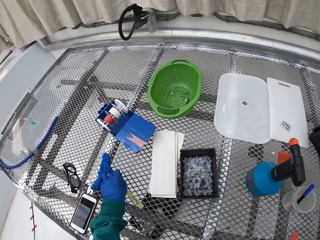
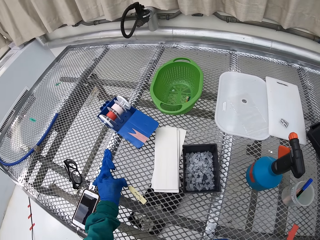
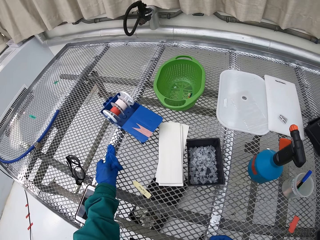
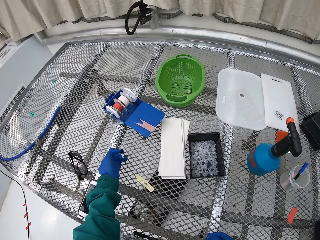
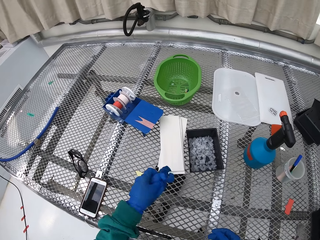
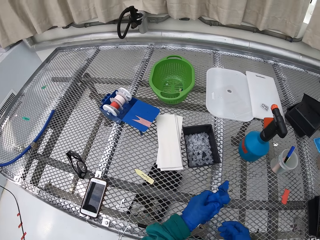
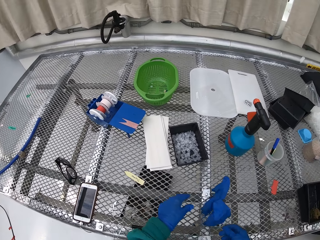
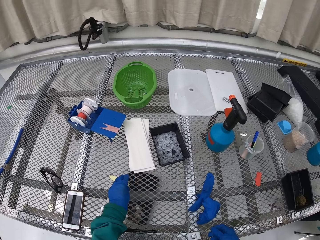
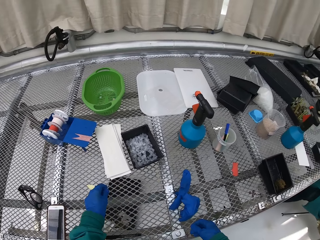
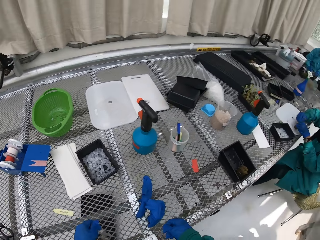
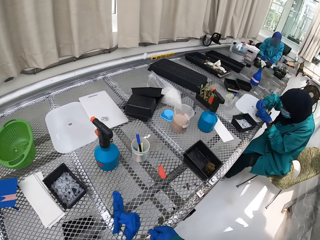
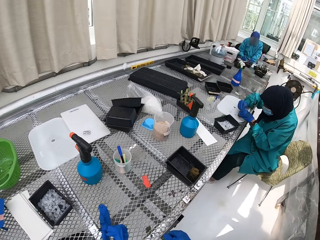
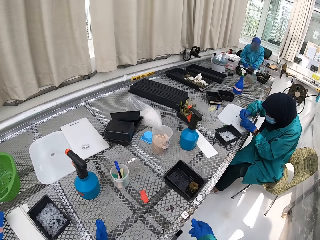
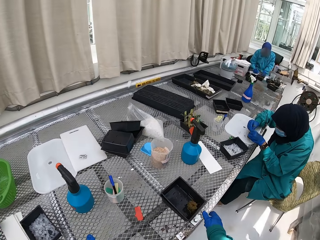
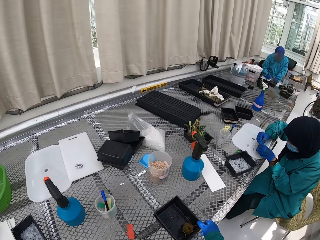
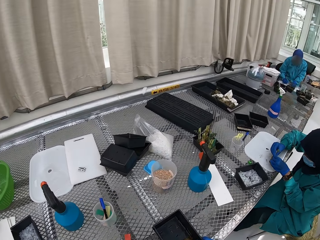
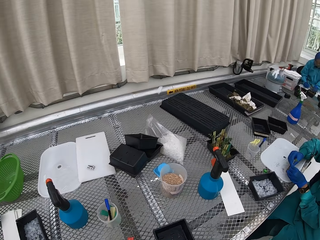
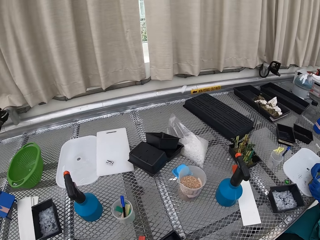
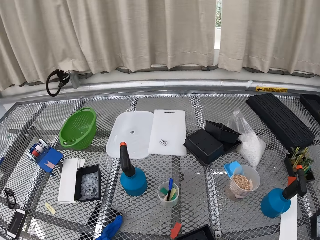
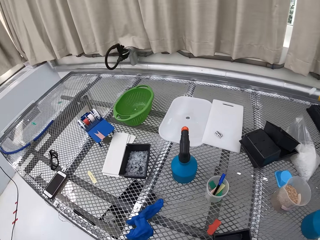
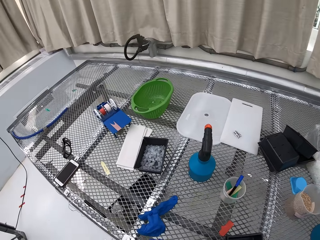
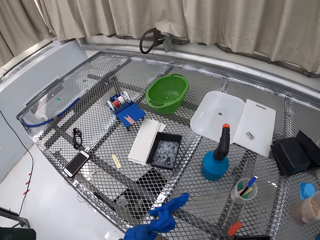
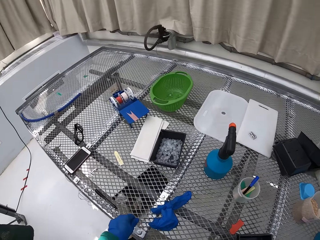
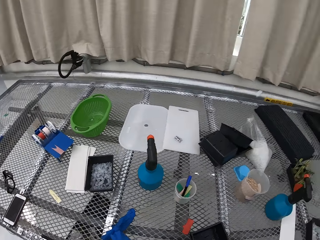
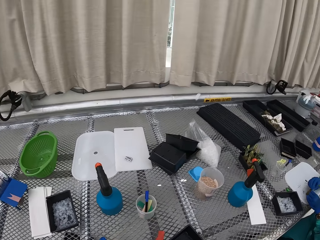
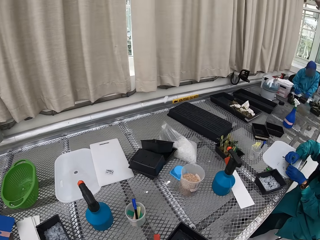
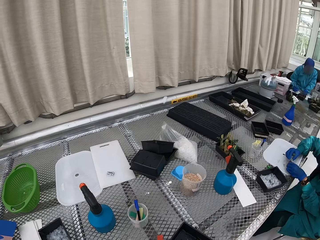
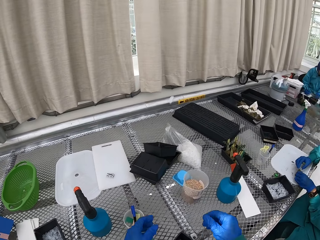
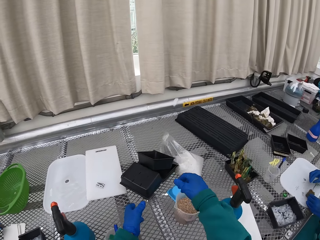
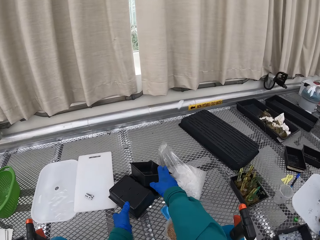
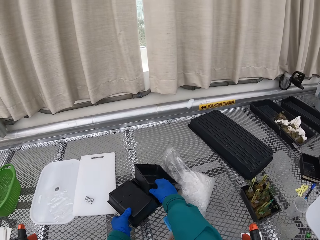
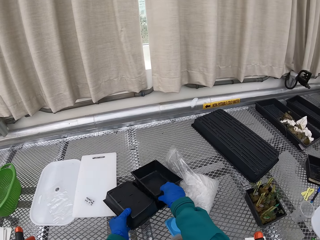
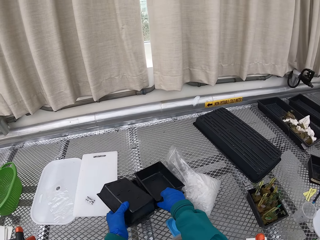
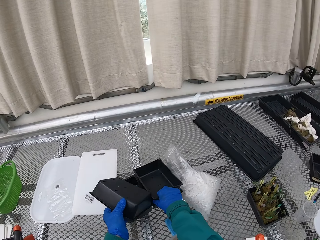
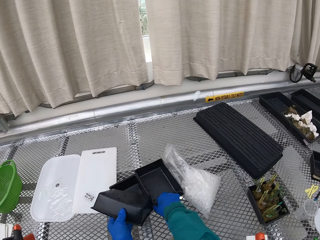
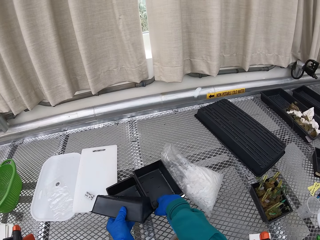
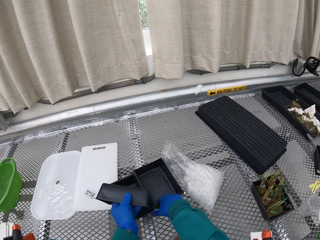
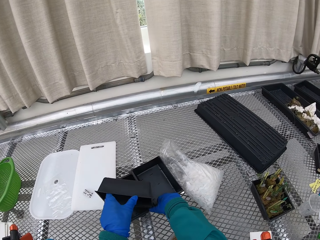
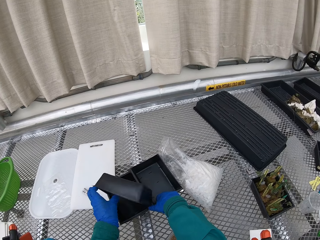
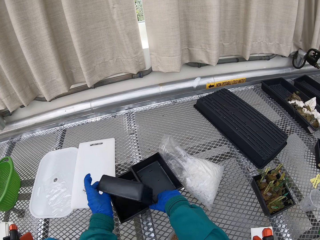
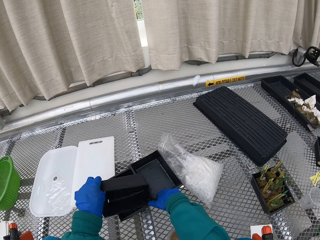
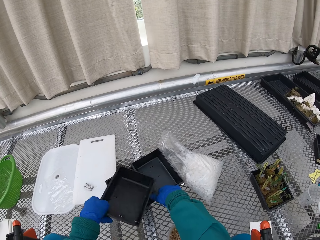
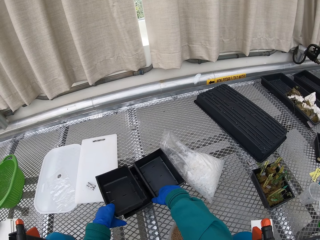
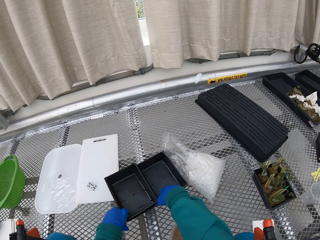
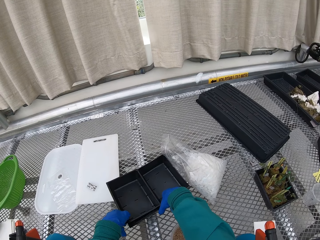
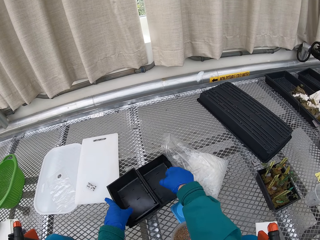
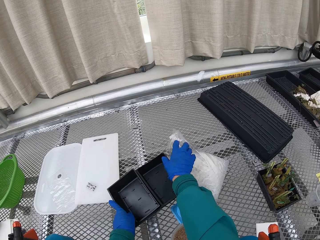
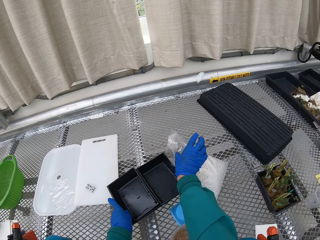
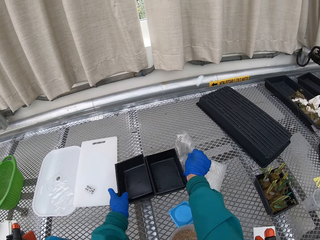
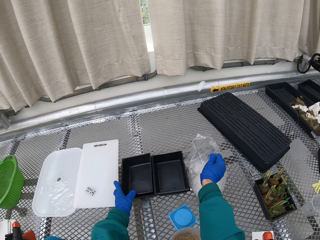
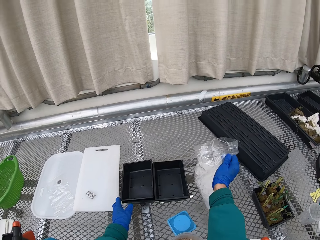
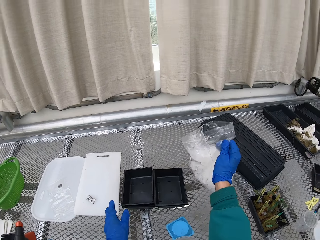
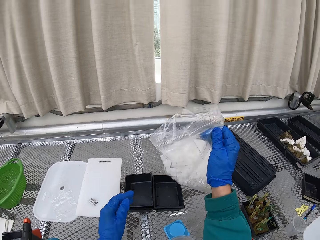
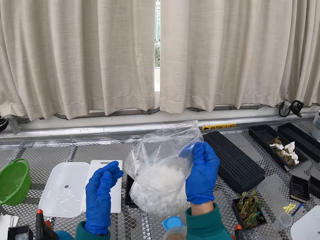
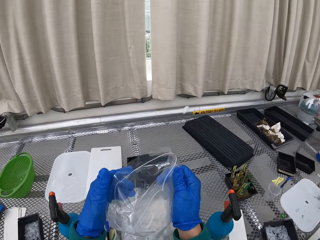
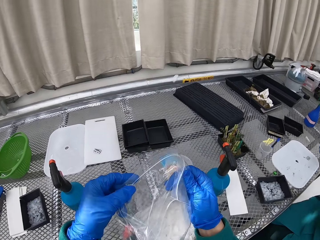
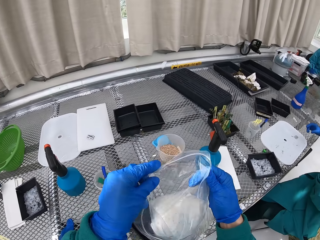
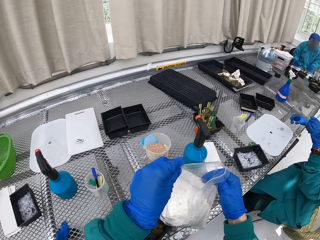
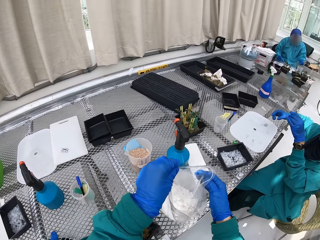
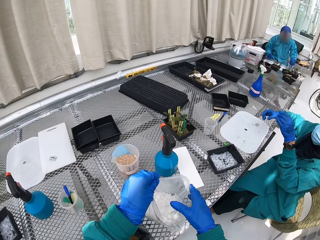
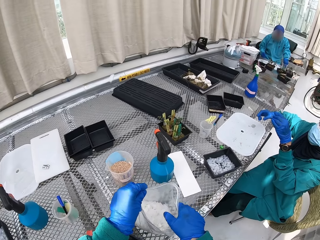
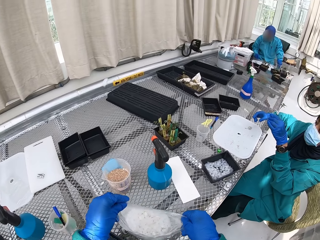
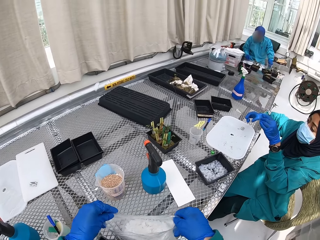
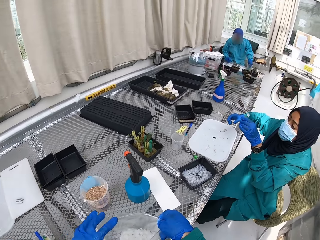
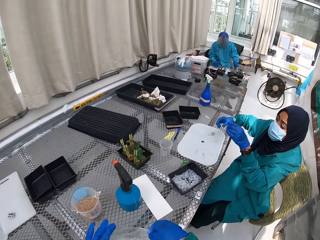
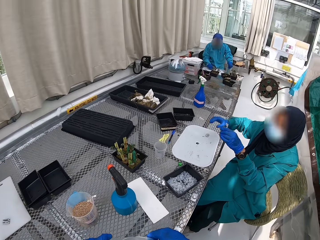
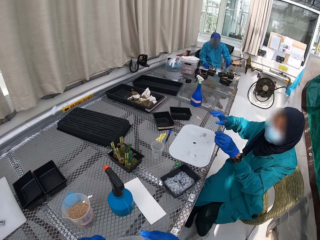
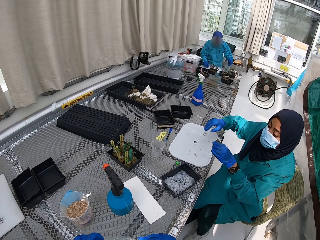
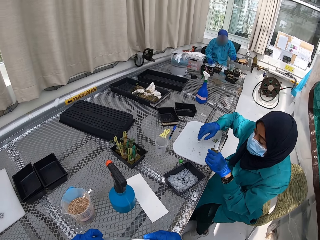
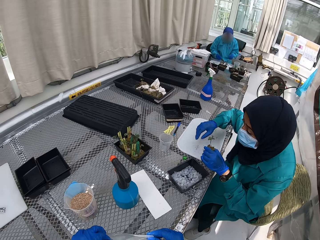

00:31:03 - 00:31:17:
The camera wearer moves the gloves to the side. They put the gloves on the table. They arrange the flower vases. They pick up the paper. They arrange the floral tubes.

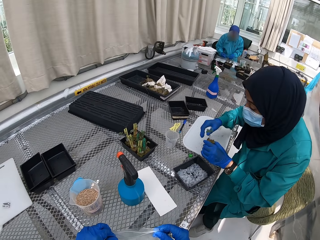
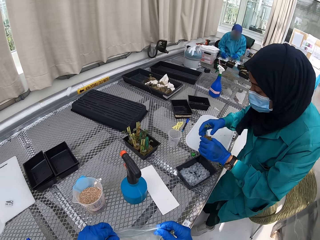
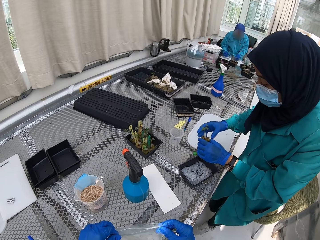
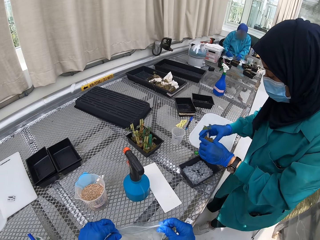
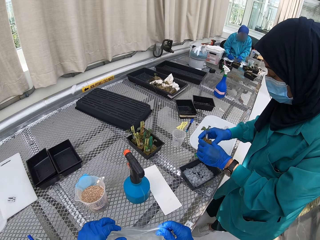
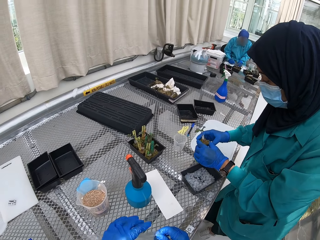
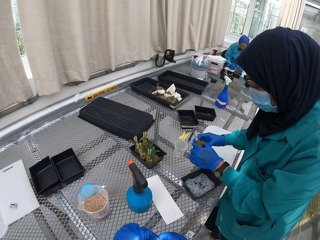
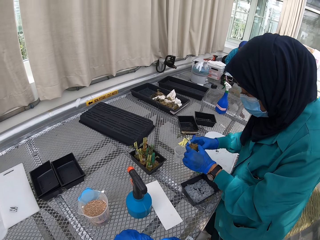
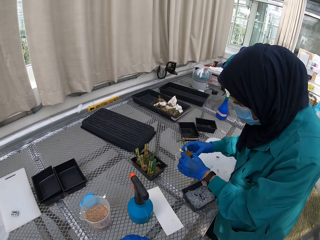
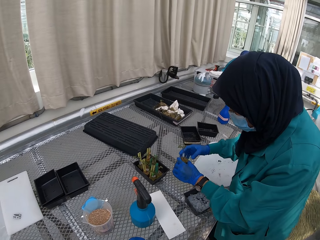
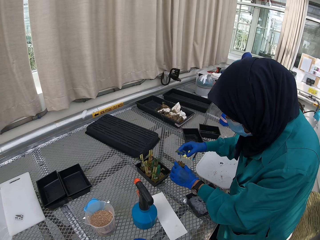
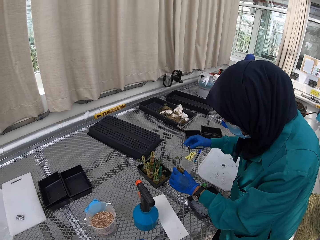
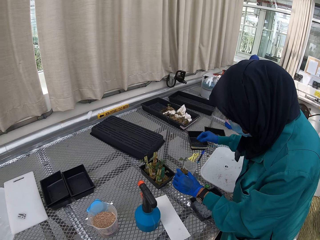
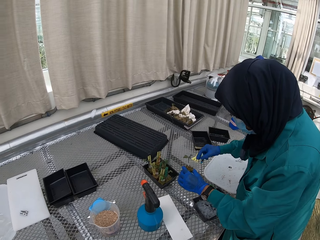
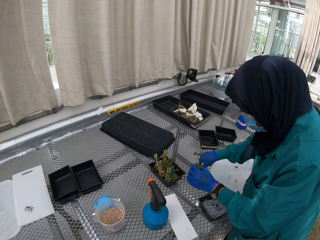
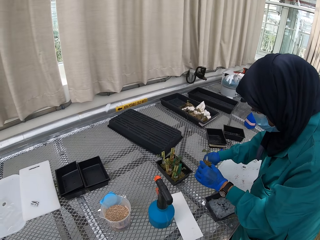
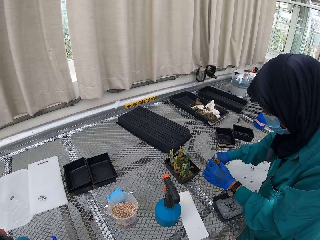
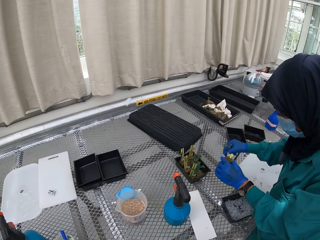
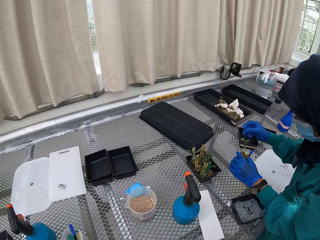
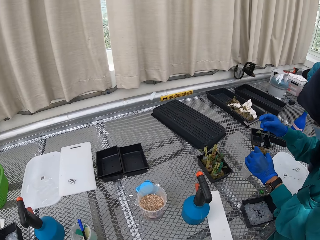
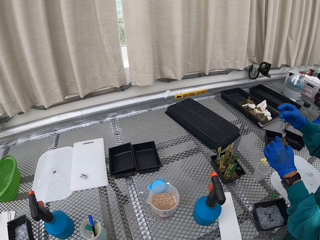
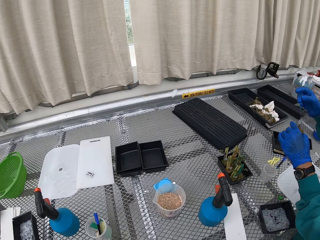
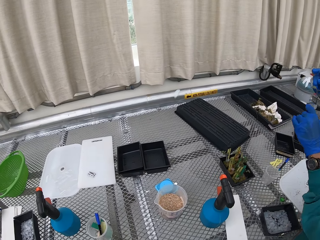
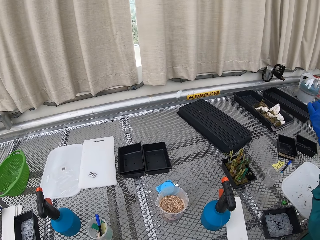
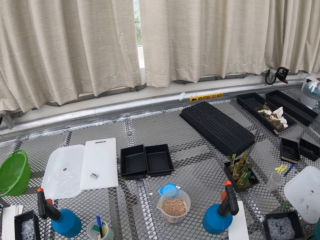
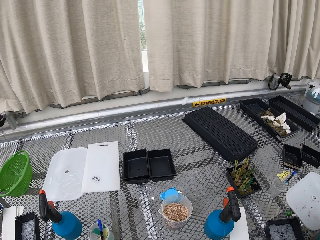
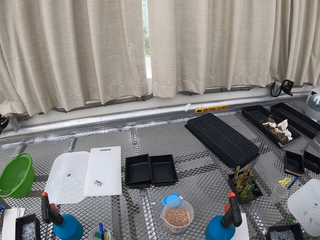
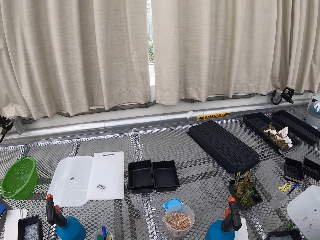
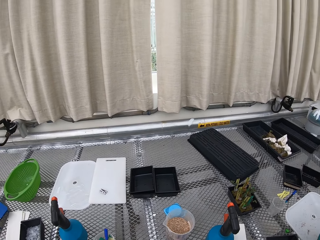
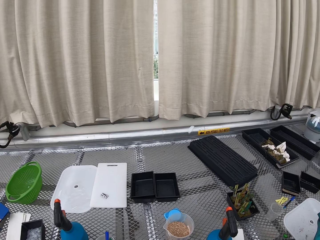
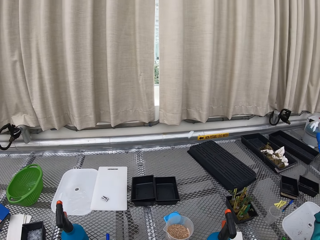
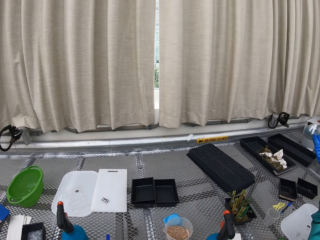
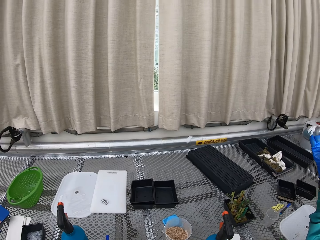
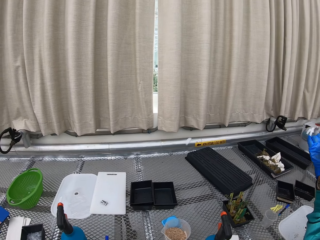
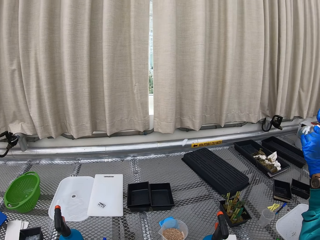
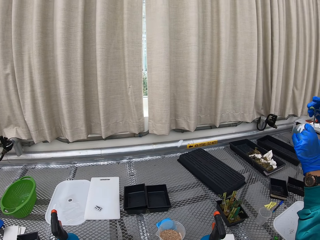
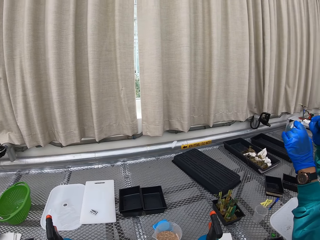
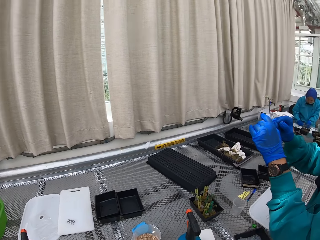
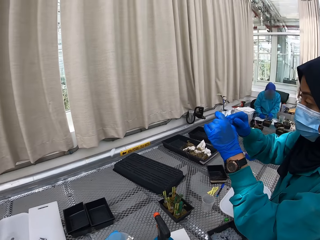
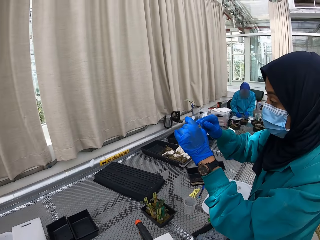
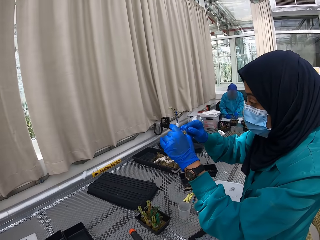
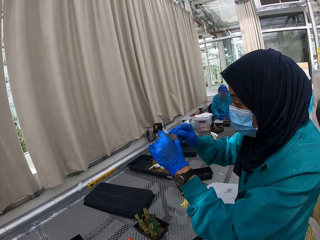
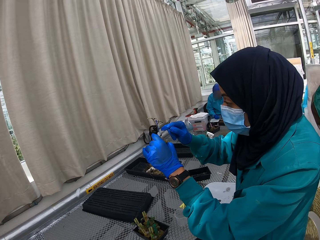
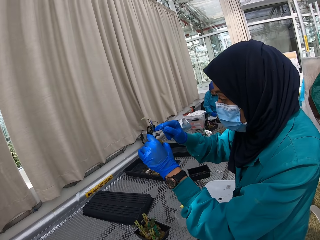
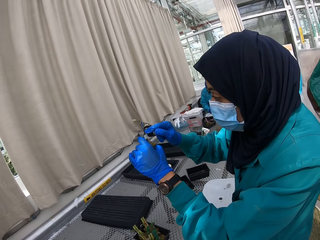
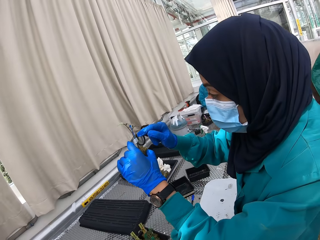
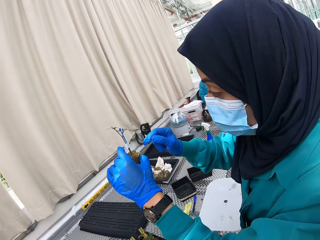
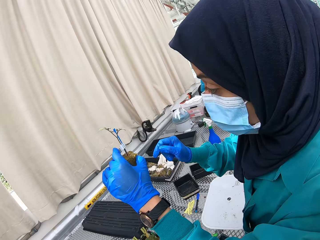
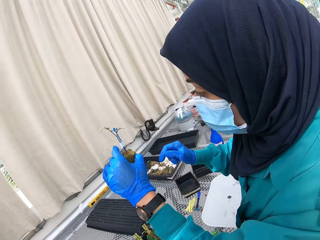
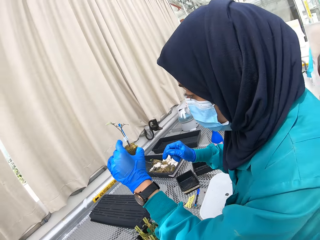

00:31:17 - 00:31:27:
A woman stands up. The woman picks up something and puts the floral tube on the flower.
